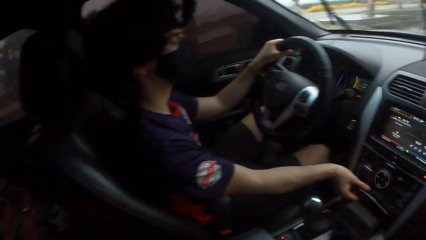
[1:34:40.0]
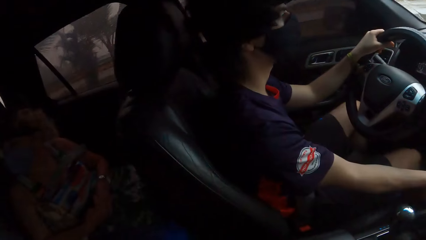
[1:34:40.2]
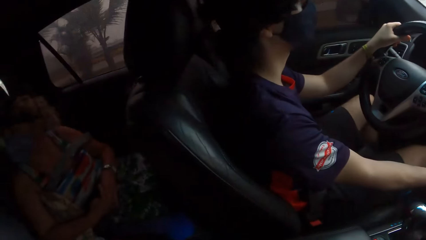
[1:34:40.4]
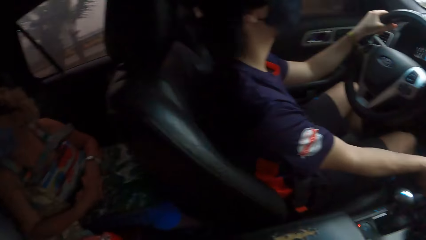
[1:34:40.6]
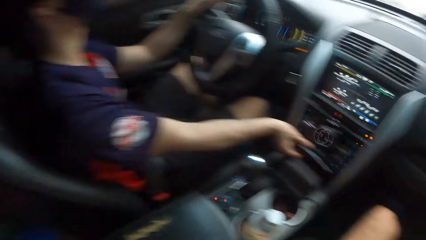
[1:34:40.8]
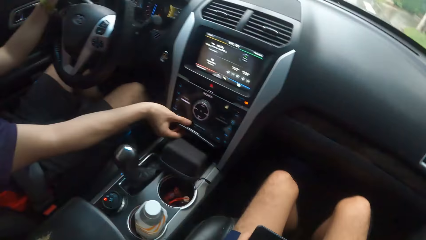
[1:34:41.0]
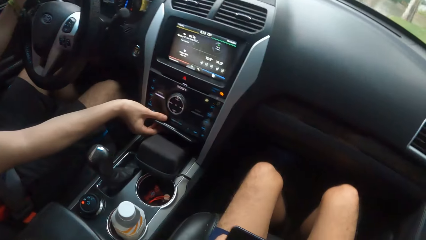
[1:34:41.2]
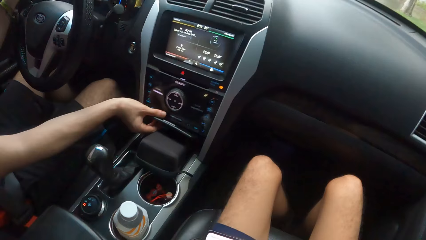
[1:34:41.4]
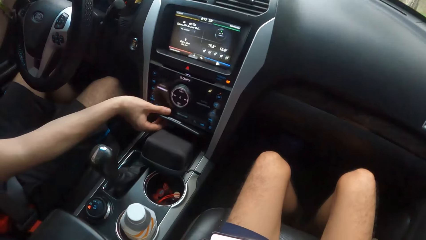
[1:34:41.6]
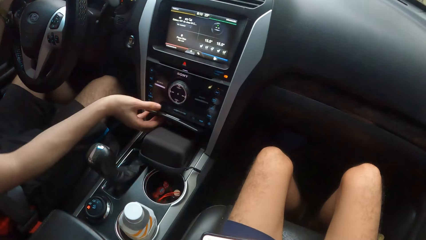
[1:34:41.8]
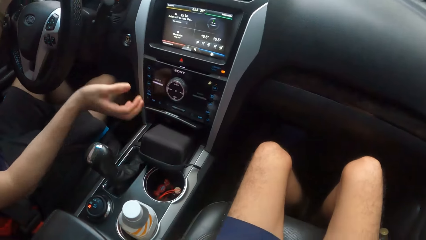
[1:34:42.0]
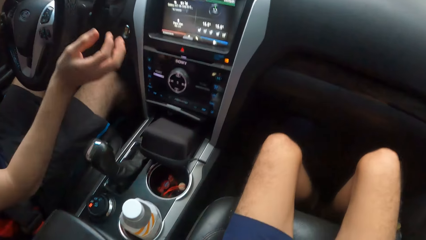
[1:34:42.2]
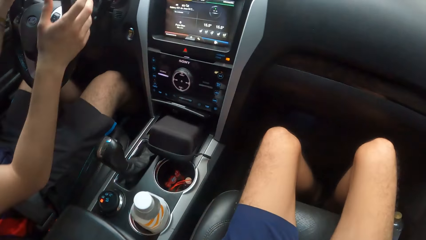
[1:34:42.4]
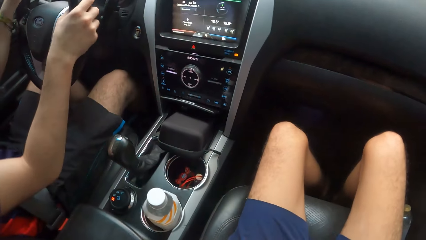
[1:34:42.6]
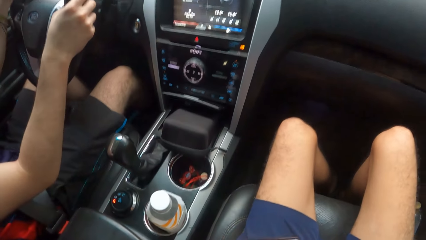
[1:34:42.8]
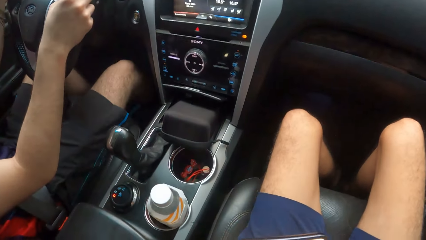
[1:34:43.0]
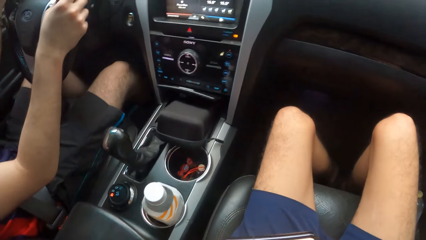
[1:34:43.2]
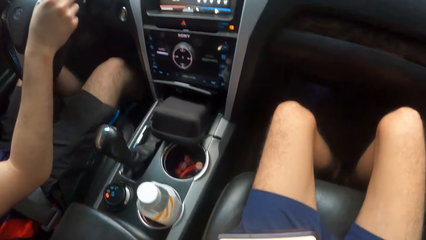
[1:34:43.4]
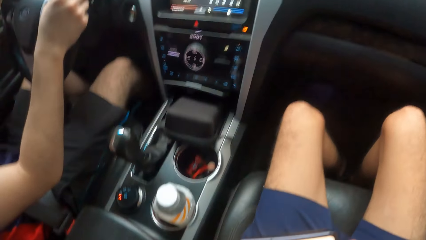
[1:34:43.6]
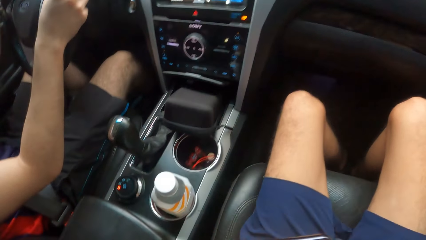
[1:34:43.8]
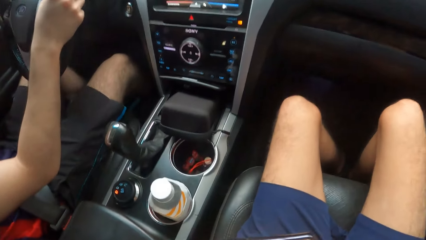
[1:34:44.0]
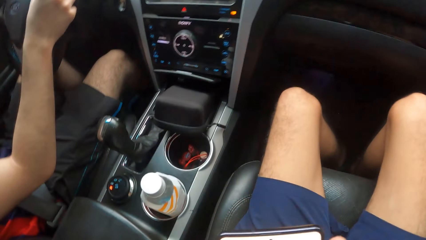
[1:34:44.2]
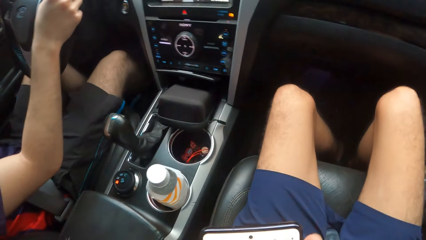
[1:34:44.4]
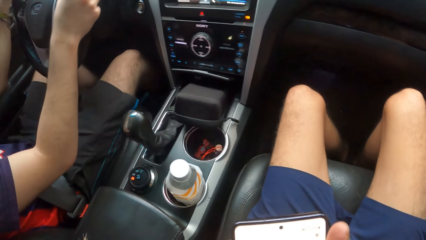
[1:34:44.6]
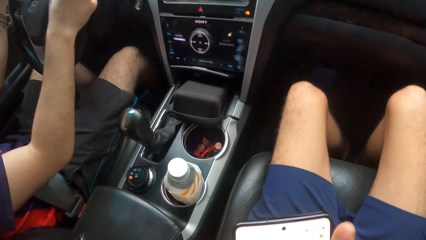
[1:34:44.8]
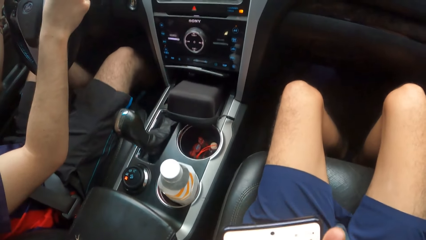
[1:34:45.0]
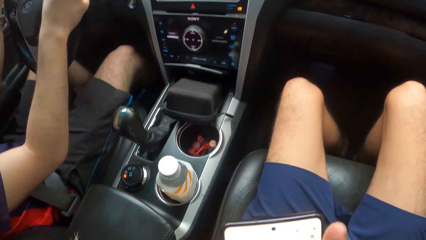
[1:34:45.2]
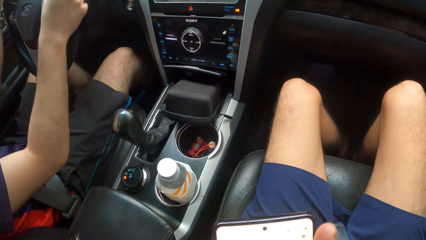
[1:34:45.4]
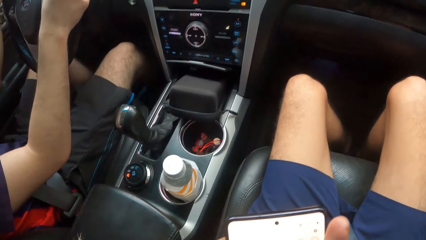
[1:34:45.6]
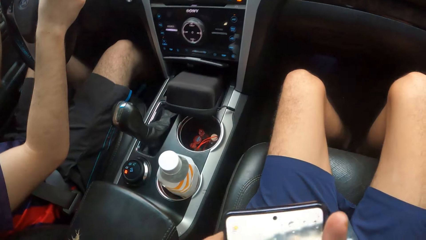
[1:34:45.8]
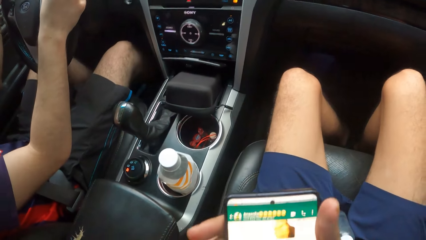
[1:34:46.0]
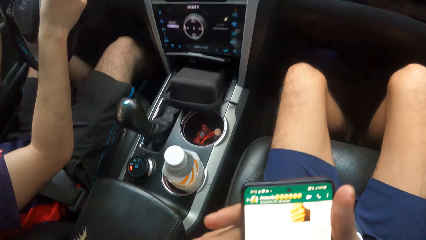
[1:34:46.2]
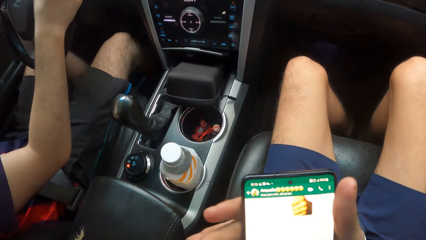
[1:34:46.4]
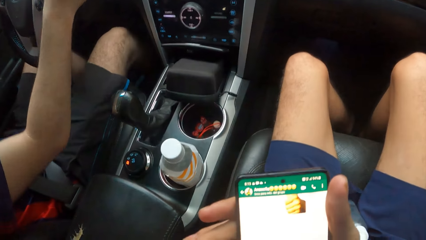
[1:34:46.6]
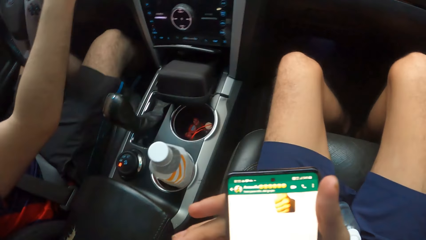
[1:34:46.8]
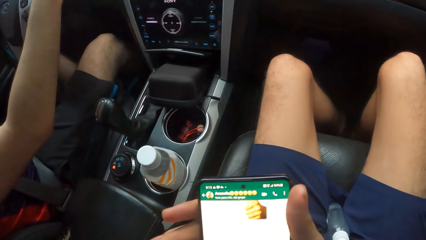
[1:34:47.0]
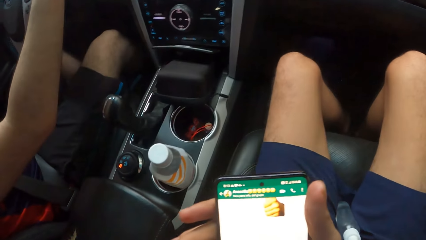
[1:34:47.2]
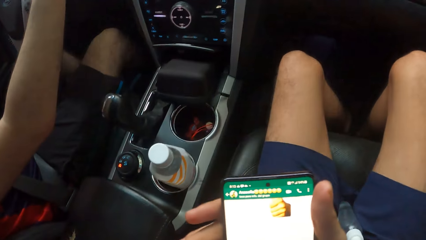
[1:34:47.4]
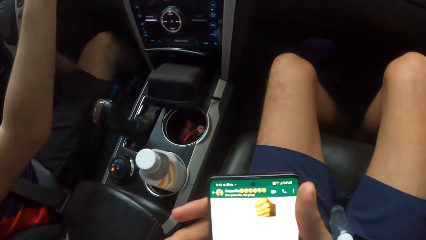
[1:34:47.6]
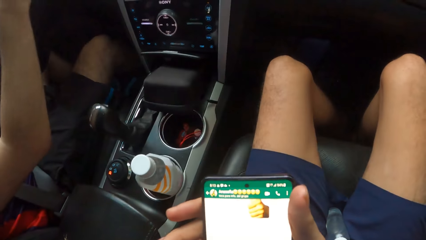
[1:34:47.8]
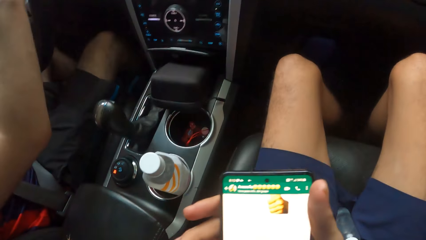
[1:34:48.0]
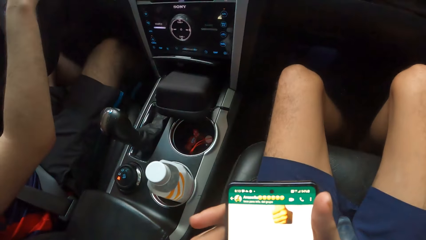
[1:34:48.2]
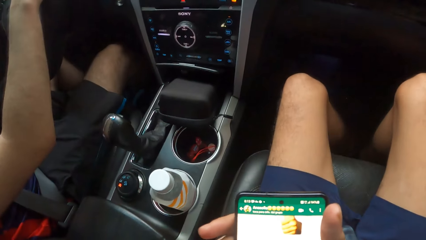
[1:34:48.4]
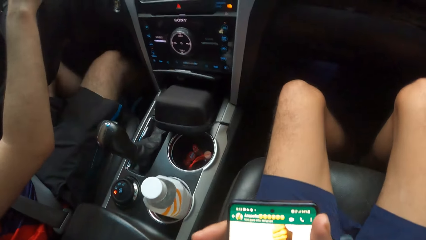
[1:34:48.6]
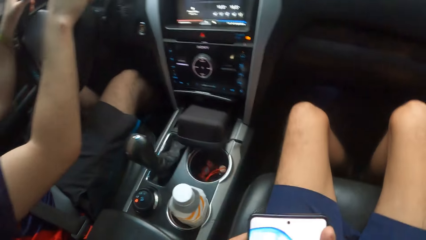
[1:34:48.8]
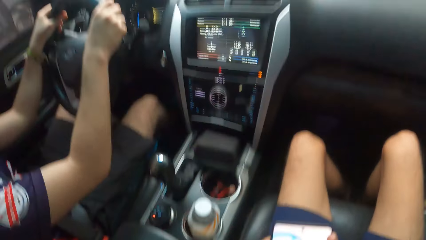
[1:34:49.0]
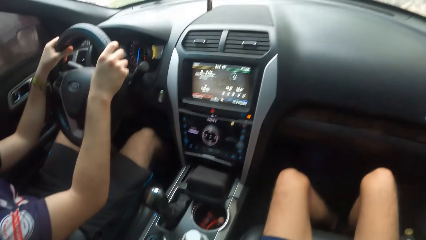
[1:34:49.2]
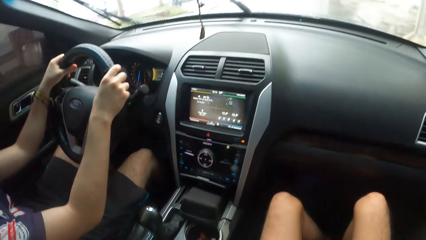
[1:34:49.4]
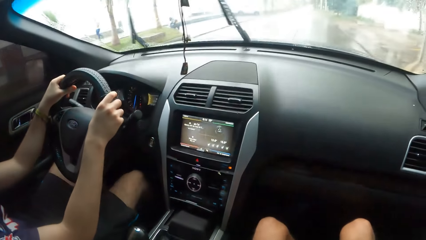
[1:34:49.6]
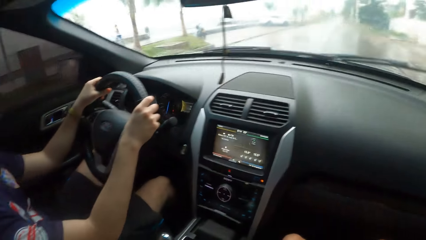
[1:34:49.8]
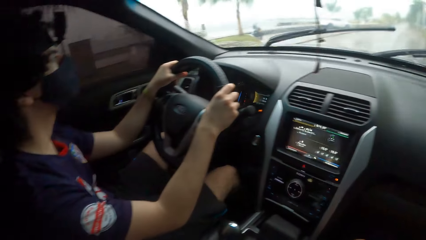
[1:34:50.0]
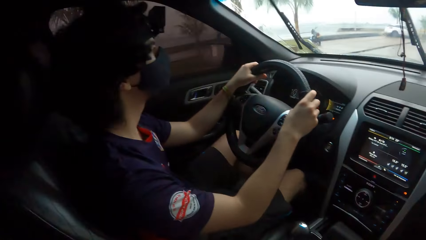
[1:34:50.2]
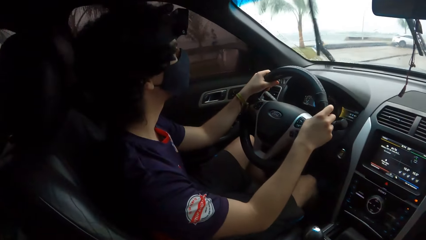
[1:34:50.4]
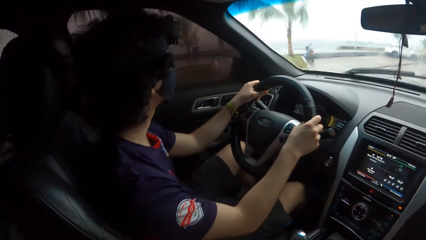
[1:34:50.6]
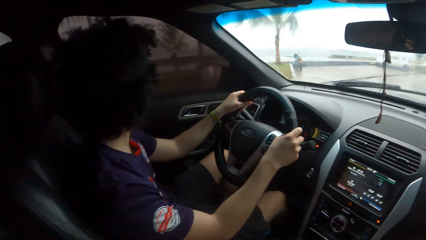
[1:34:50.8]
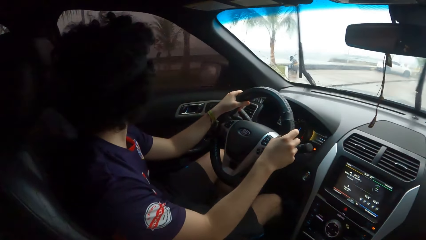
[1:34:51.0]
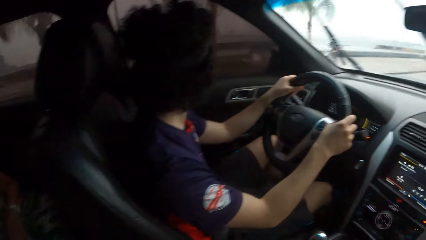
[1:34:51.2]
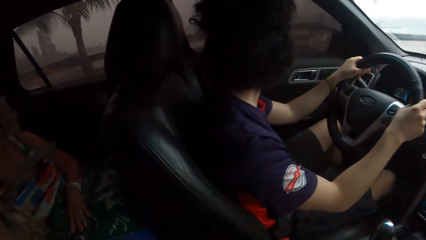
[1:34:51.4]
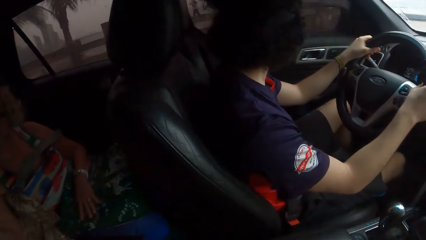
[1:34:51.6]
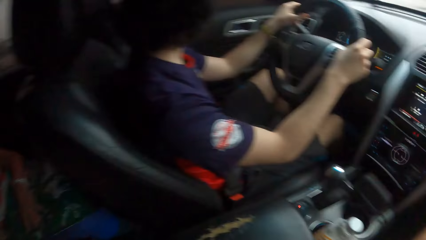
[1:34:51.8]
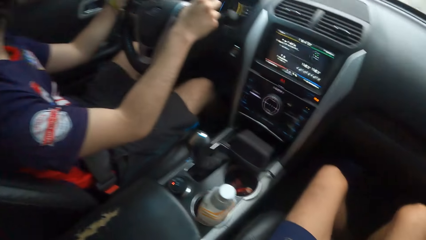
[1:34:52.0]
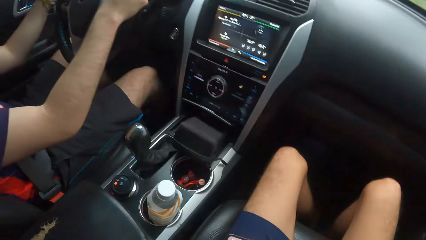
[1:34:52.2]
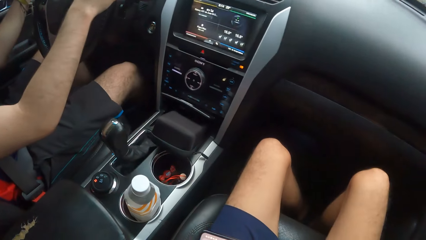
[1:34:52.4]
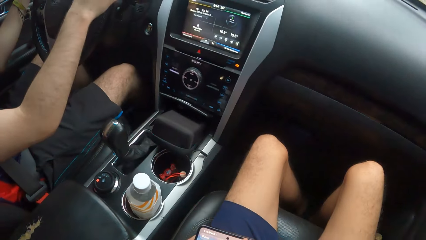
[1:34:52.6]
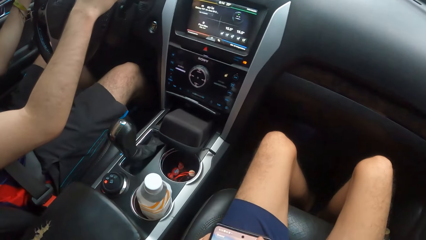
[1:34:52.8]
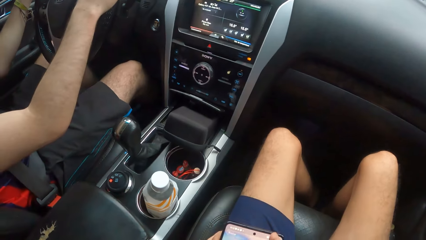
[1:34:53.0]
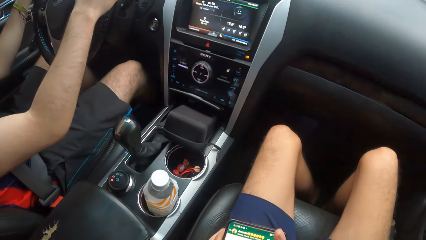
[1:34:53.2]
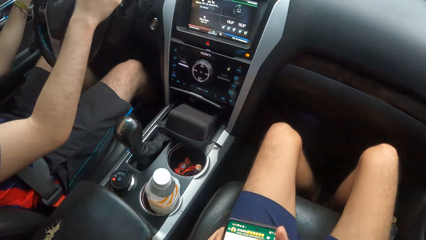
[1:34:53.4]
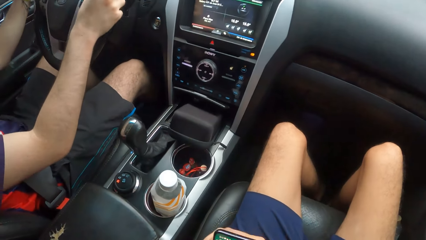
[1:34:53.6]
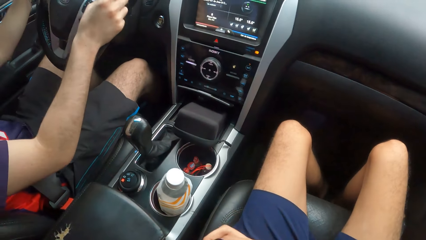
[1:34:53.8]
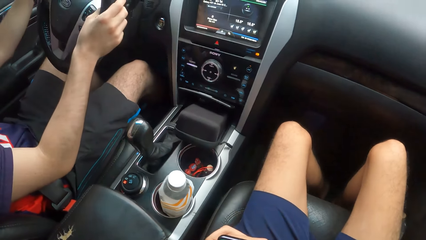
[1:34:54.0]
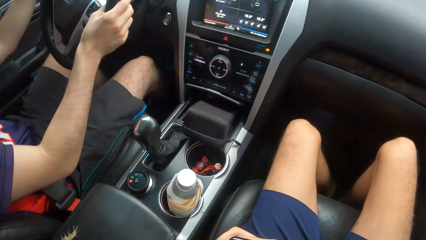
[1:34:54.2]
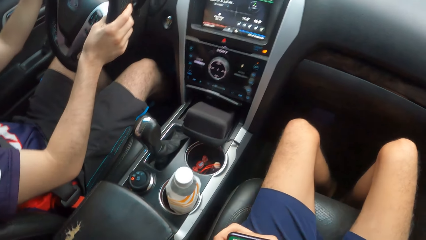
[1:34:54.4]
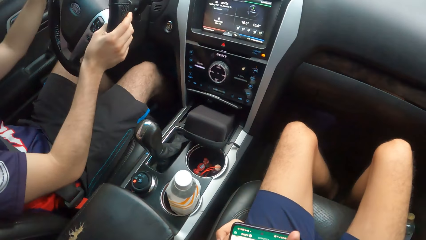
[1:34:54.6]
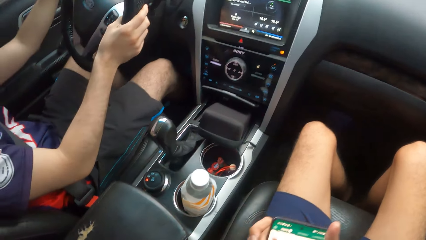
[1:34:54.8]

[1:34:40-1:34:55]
The camera wearer looks forward. They look back. They look down. They use a mobile phone. They look around in the car.
